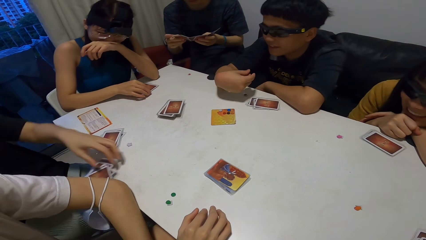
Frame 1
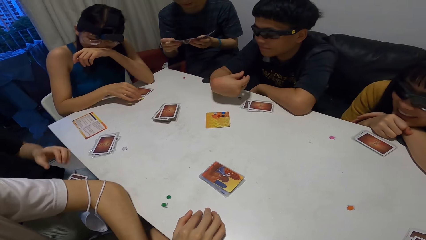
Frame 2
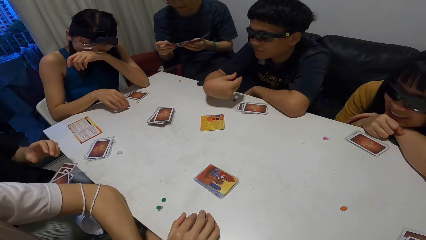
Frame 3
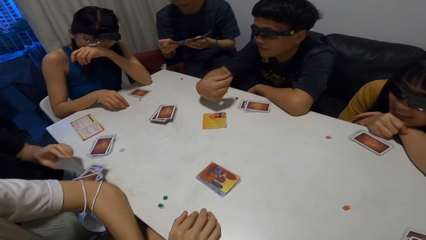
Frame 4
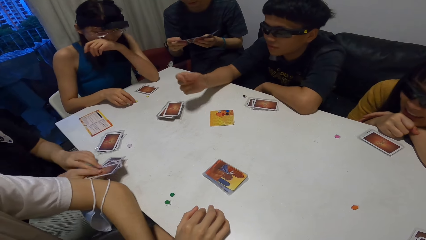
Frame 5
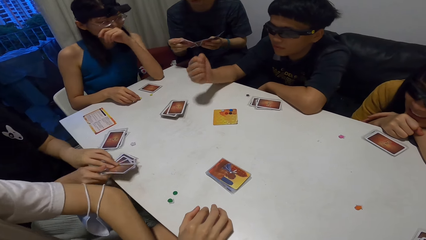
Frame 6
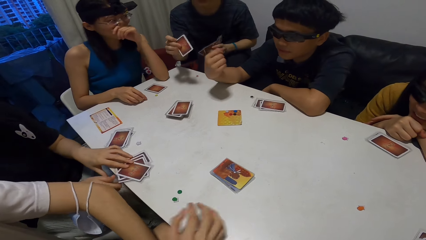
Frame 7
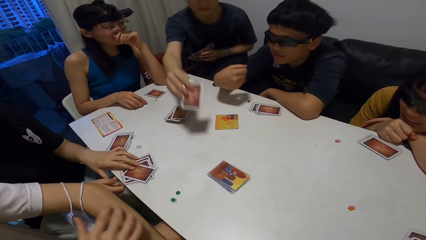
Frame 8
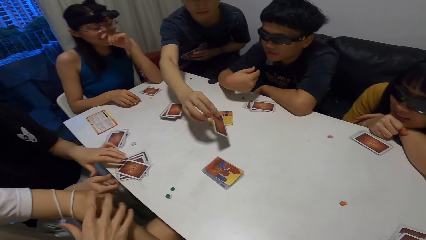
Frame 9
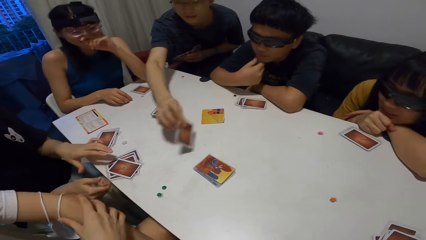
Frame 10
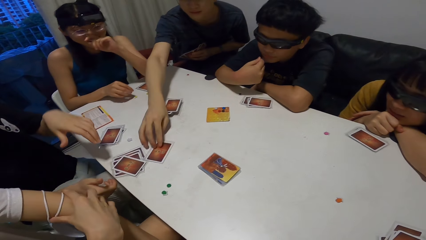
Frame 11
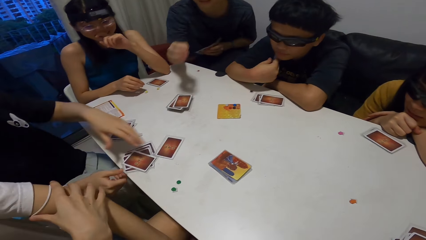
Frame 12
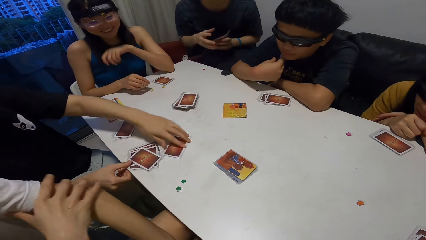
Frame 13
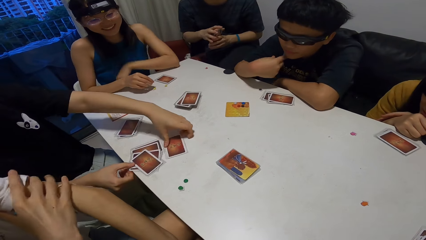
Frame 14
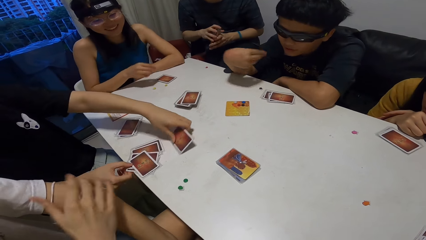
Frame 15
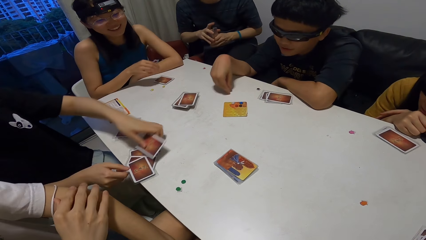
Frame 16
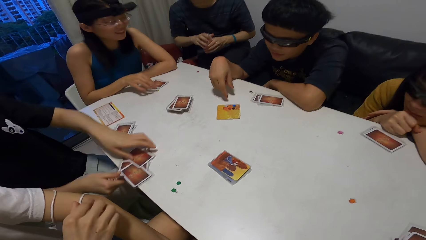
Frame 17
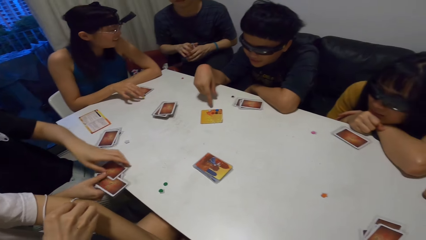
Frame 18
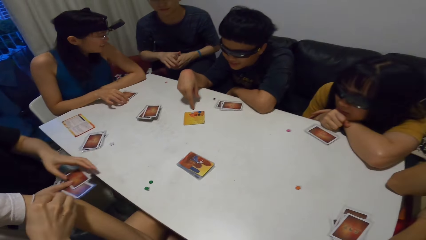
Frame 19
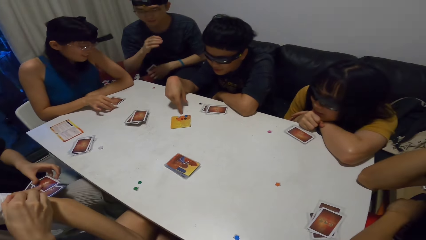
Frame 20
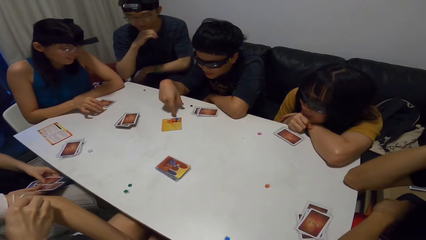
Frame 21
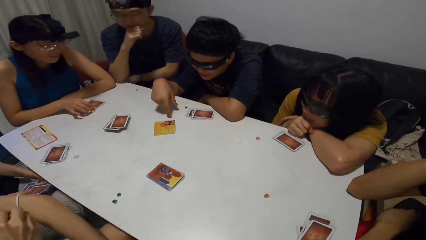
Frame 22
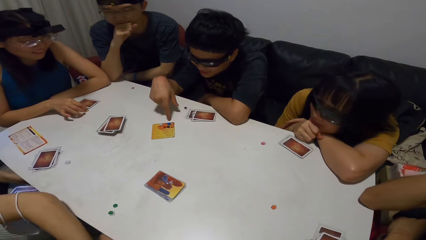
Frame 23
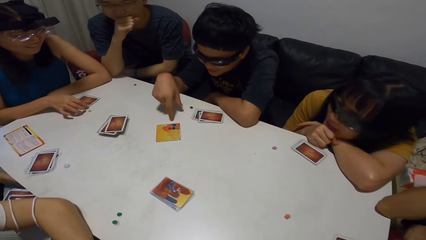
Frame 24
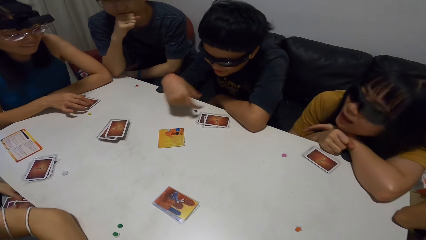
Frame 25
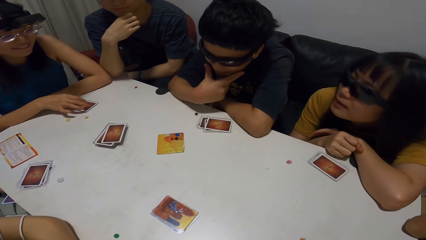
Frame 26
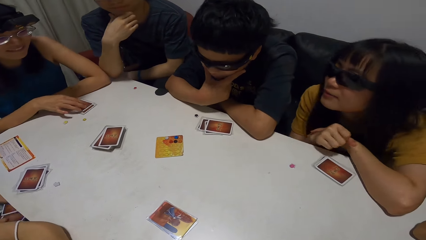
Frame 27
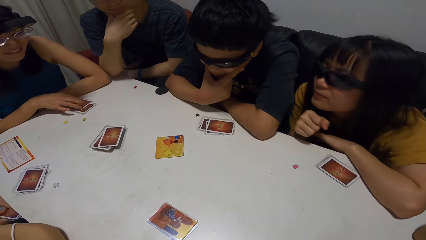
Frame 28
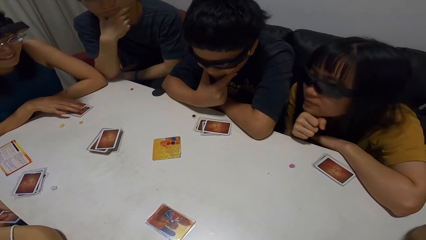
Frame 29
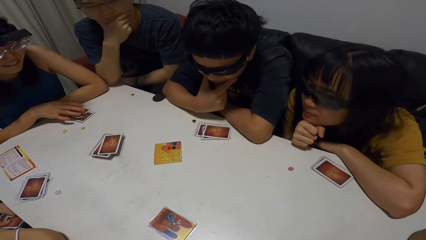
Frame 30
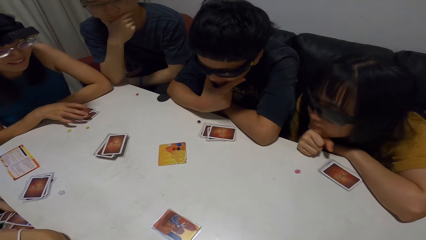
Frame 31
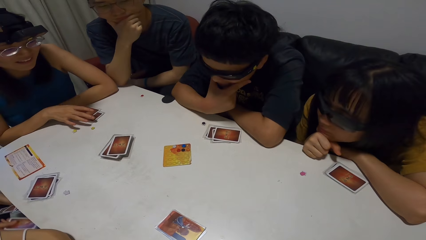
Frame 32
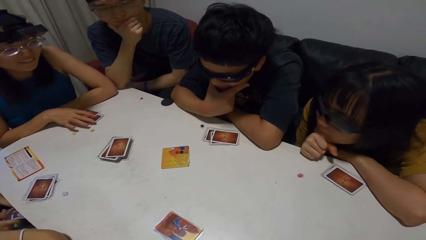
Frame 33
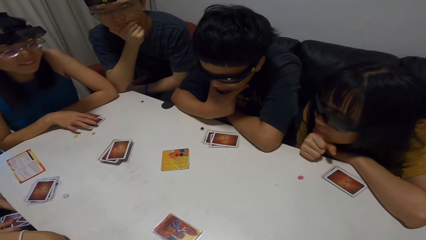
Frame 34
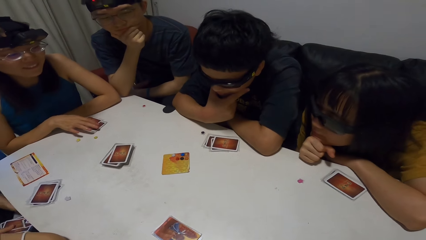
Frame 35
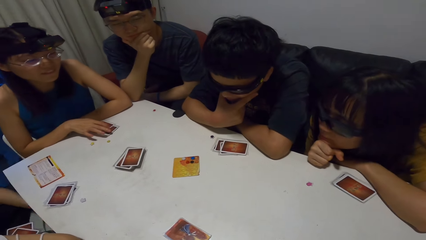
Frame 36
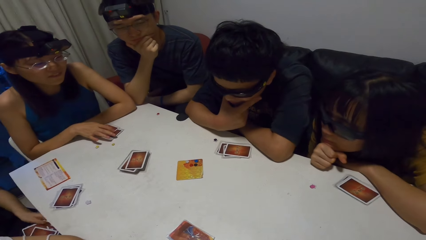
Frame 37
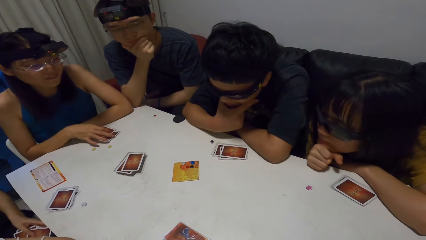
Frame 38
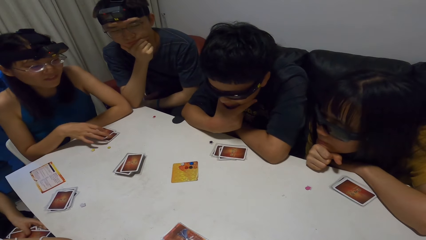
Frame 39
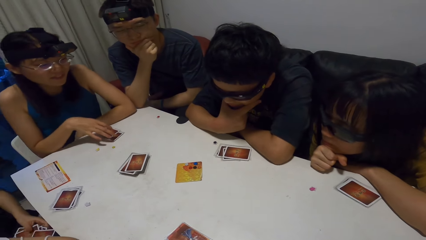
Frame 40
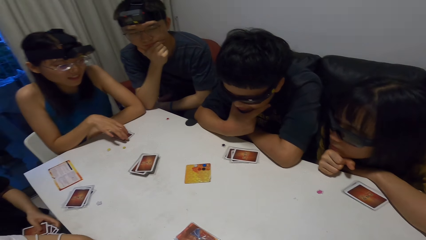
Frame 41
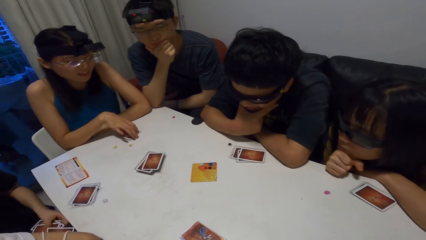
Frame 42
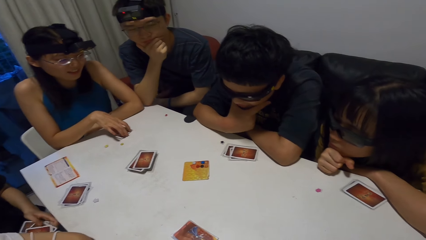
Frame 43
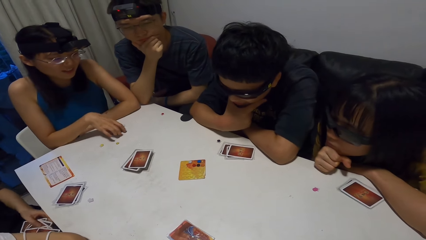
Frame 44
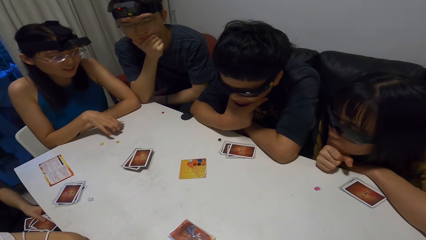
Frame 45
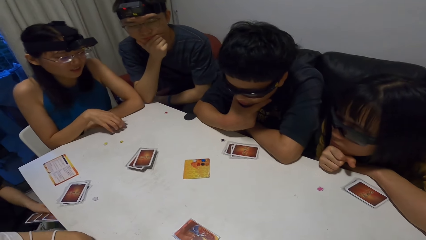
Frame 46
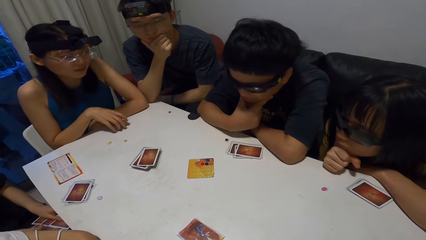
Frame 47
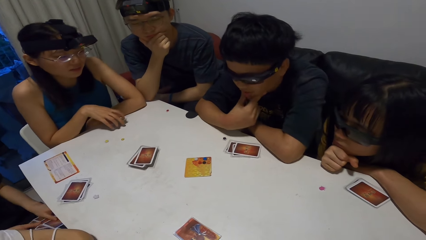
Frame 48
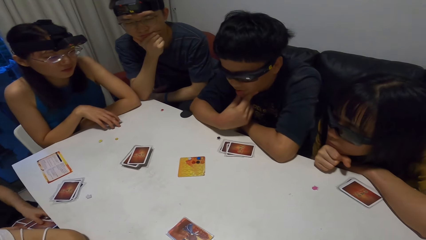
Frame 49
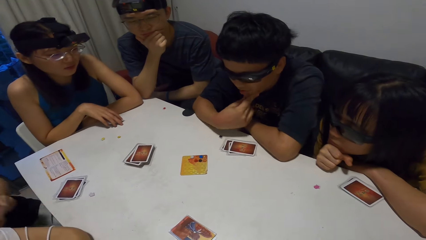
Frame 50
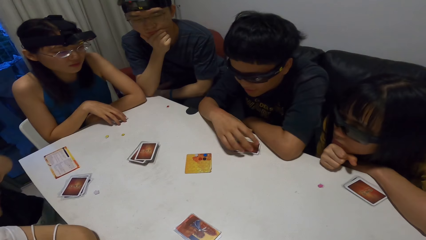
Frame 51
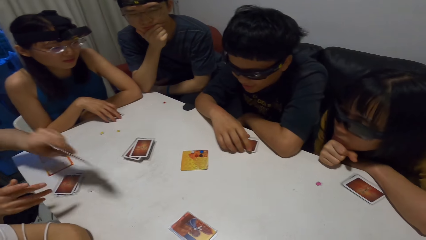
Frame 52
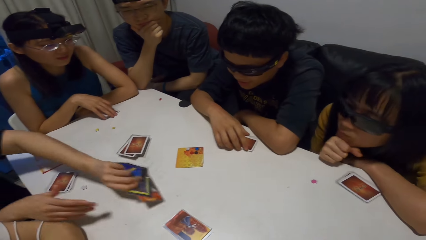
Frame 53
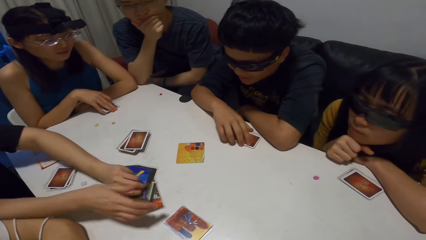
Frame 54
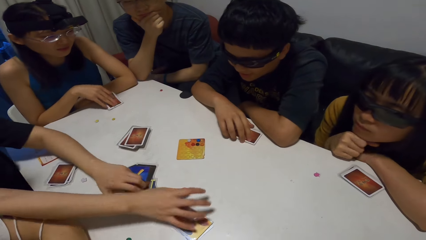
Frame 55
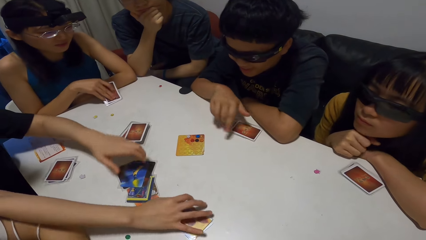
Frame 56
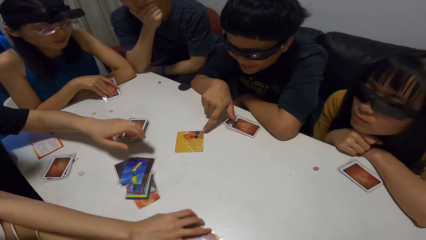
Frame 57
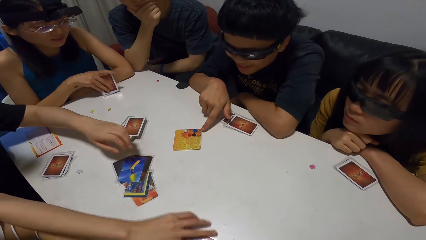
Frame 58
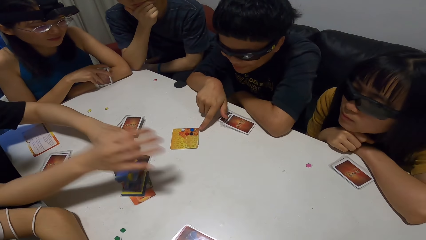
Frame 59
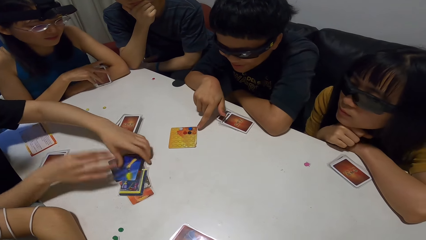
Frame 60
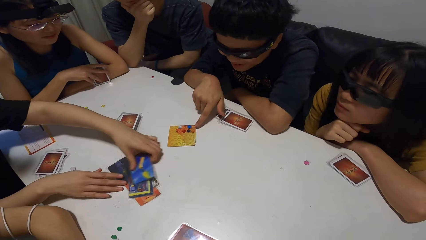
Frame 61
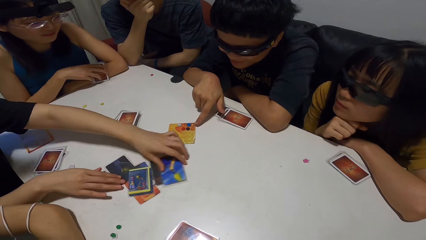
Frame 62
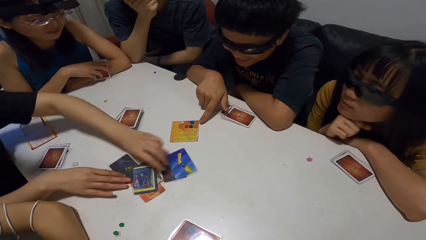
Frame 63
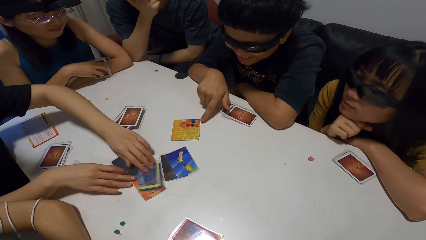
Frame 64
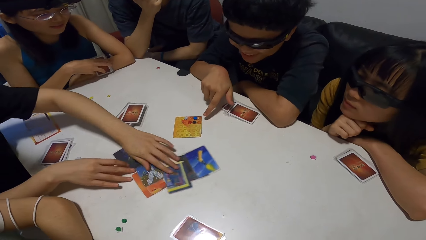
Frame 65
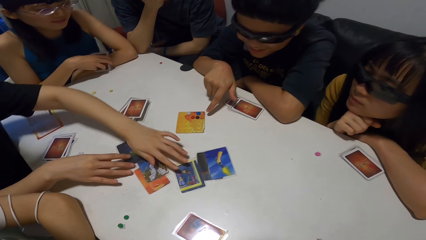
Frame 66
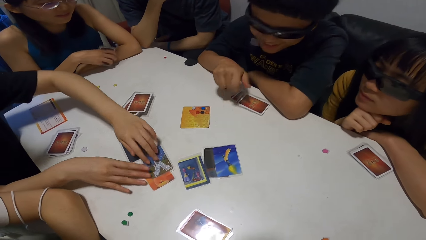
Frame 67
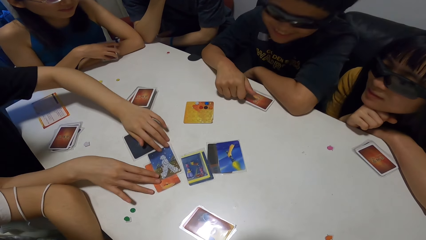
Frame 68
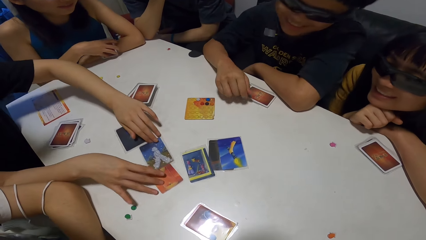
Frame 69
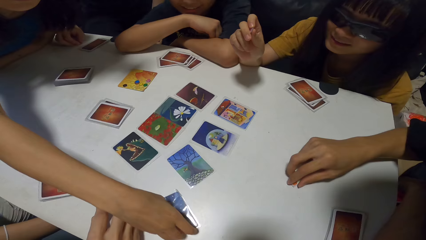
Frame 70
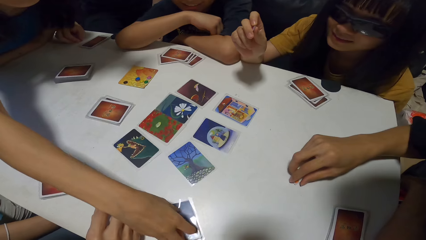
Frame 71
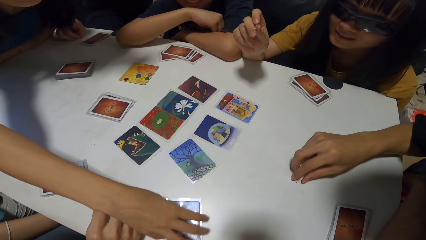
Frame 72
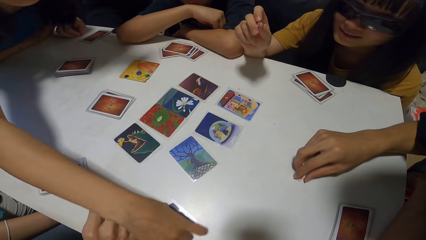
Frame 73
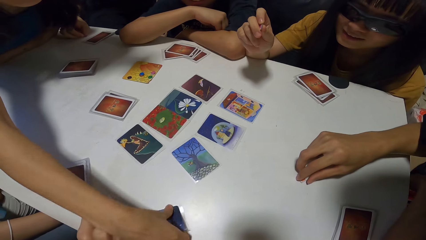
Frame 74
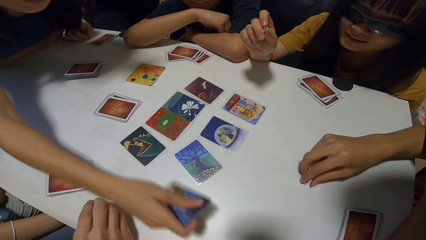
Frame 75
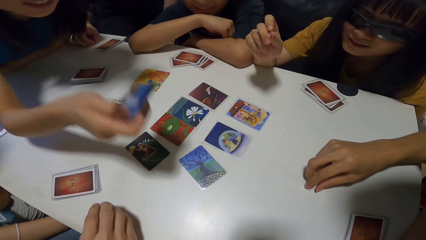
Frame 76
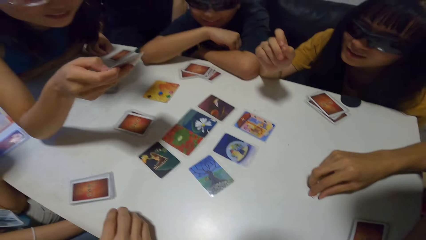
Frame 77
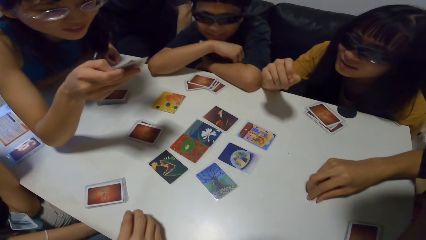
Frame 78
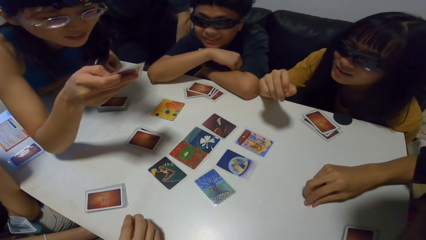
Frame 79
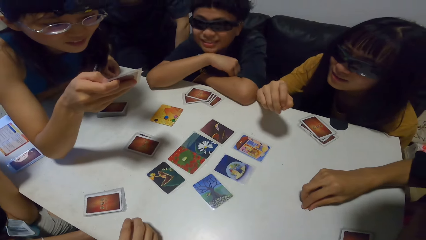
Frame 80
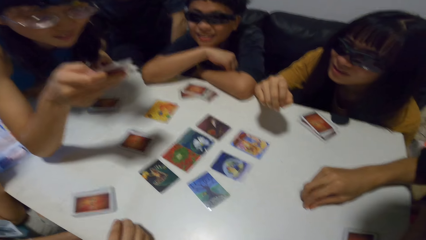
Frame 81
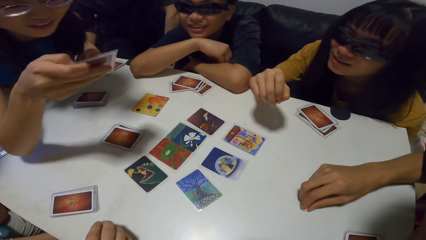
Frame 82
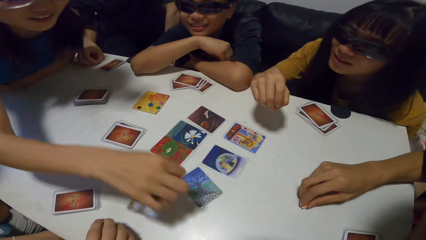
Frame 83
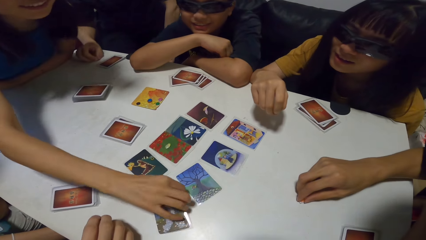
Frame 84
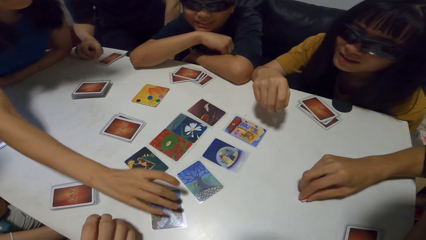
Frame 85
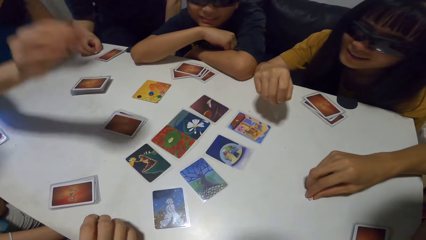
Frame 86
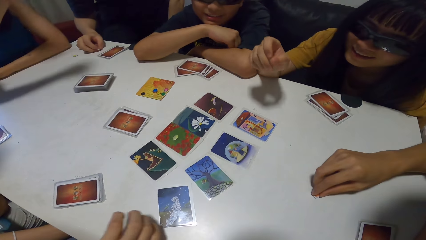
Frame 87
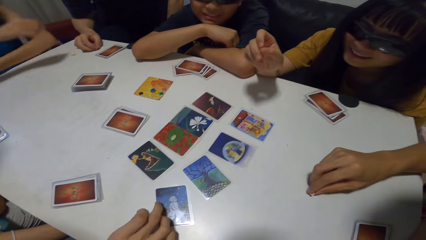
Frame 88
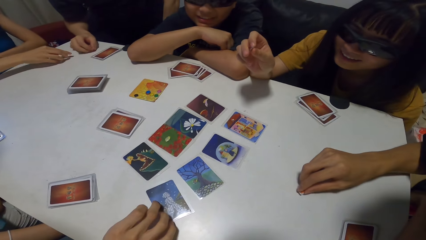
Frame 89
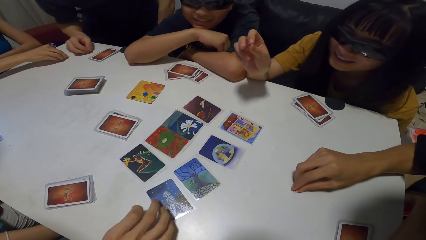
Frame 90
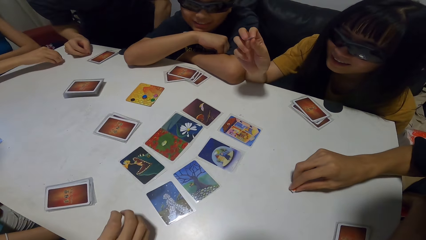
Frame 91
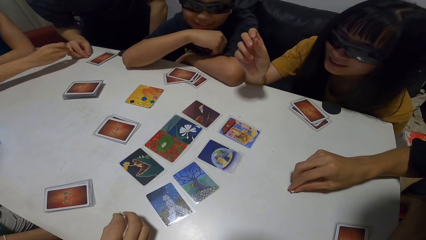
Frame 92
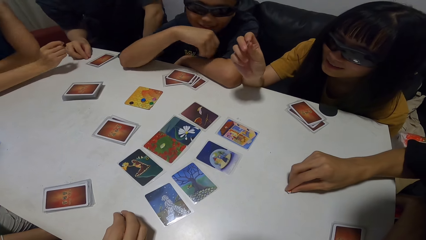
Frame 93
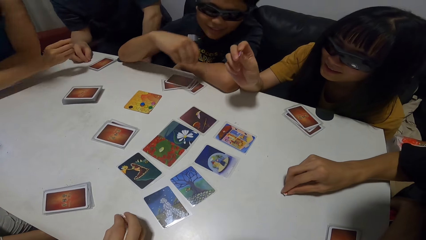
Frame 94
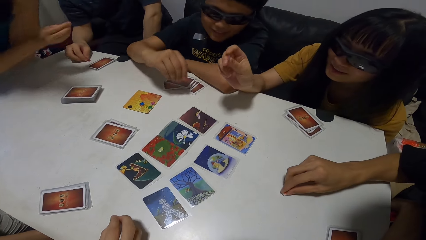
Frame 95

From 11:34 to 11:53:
A man places a card on the table. Another man adjusts his clothes. A third man places a card on the table. A fourth man places his hands on his chin. A lady picks up a card on the table. The lady packs the cards from the table. The fourth man hits his fingers on the table. The lady places a card on the table, picks up cards and arranges the card. The fourth man holds his cards on the table. The lady drops the cards on the table. The fourth man points towards a card on the table. The lady spreads the cards on the table and shuffles cards. Another lady picks a card from the table. The first man hits the paper on the table. The second lady looks at the card and drops the card on the table. The second man moves a card on the table. The second lady sits on the chair.
